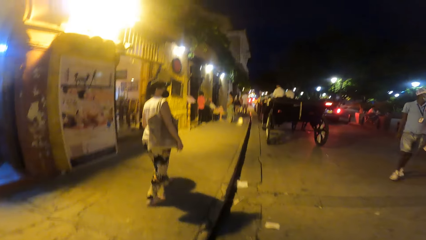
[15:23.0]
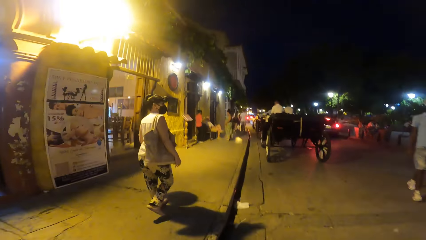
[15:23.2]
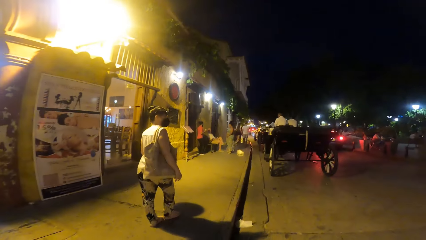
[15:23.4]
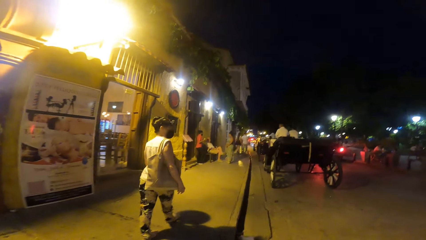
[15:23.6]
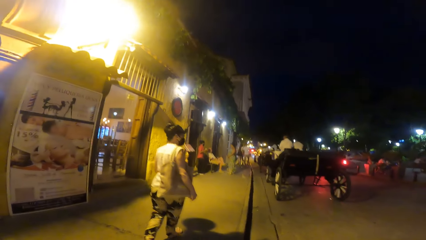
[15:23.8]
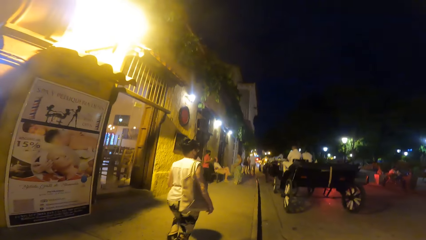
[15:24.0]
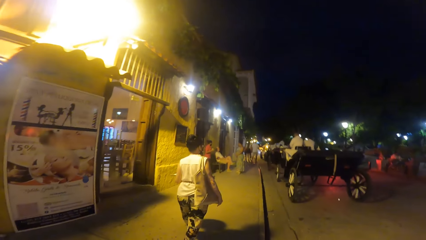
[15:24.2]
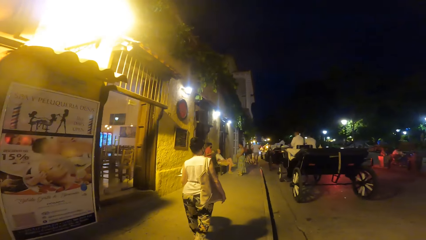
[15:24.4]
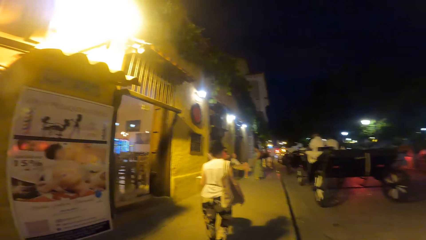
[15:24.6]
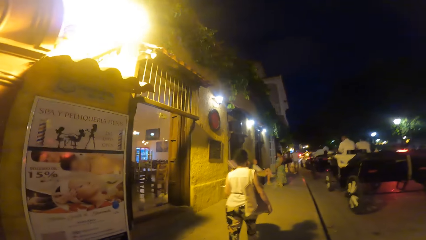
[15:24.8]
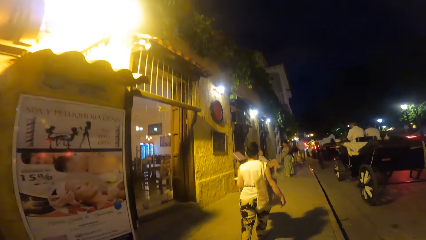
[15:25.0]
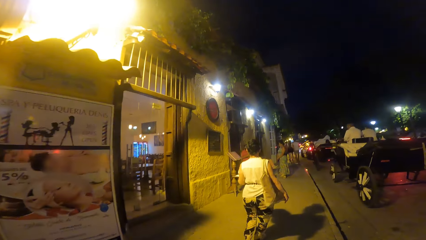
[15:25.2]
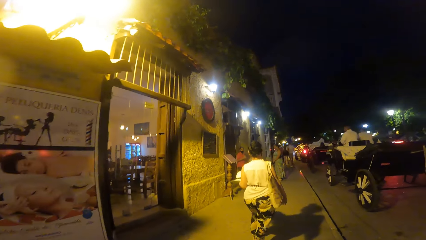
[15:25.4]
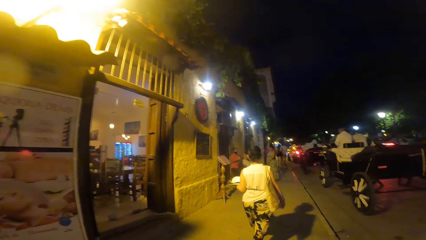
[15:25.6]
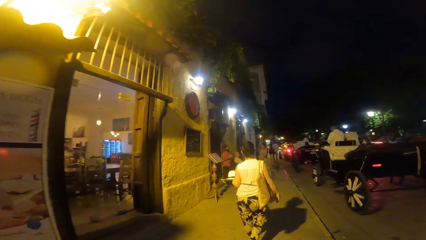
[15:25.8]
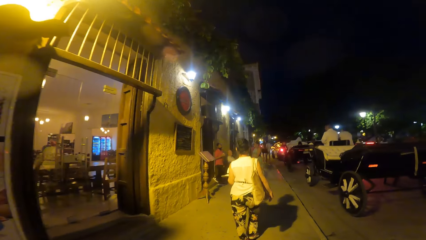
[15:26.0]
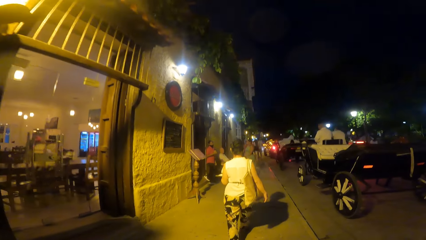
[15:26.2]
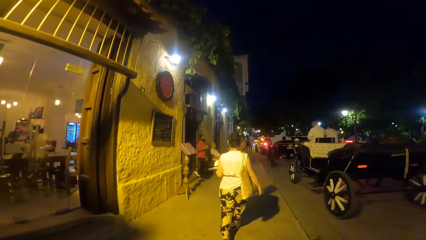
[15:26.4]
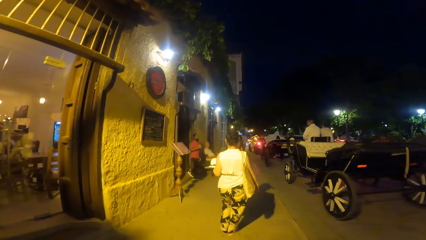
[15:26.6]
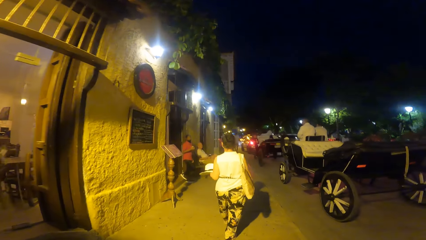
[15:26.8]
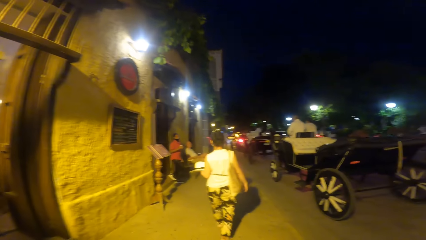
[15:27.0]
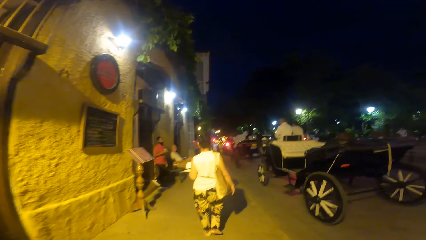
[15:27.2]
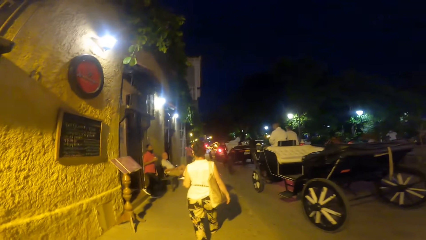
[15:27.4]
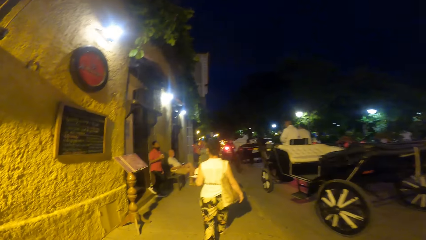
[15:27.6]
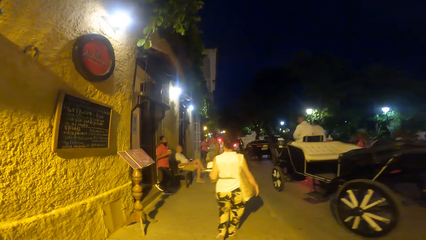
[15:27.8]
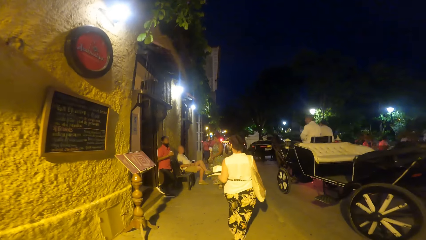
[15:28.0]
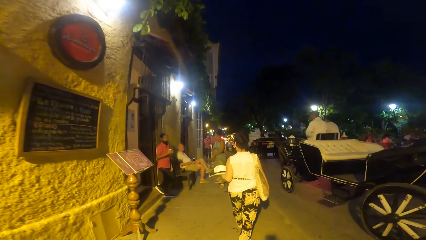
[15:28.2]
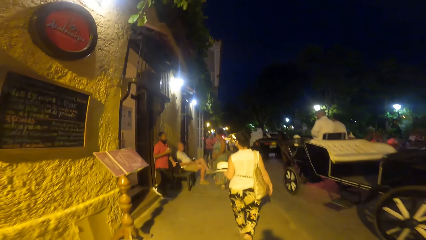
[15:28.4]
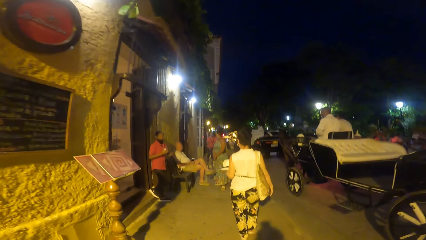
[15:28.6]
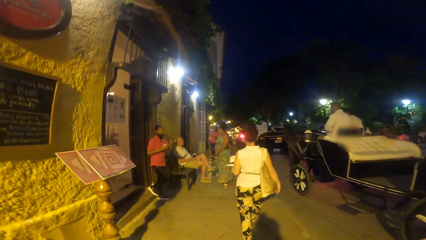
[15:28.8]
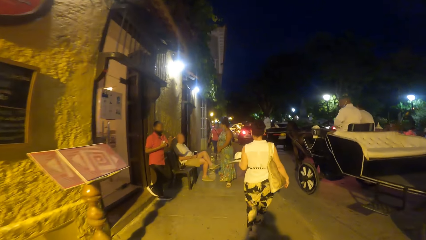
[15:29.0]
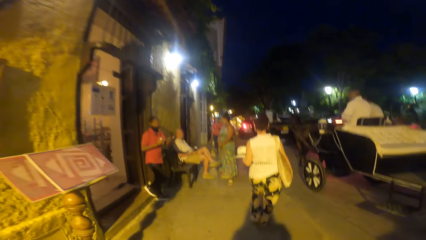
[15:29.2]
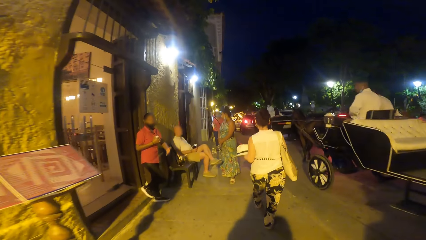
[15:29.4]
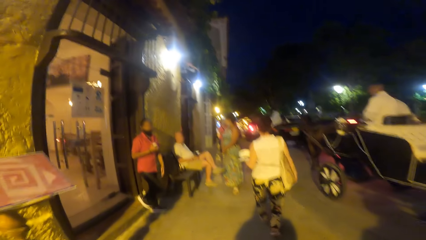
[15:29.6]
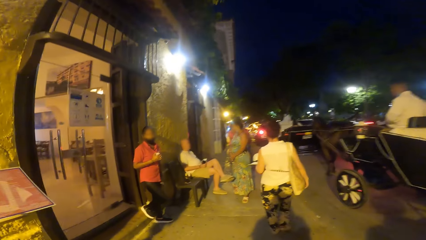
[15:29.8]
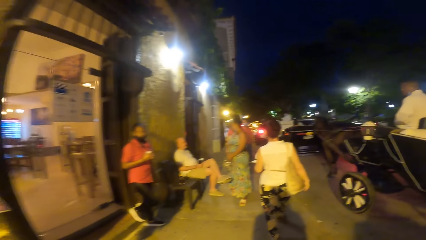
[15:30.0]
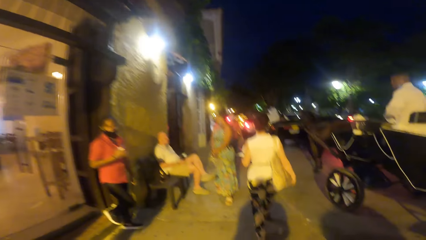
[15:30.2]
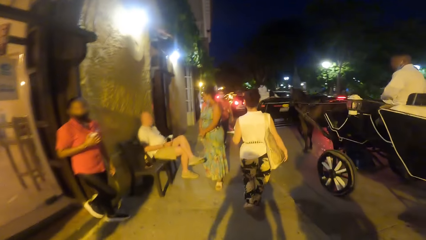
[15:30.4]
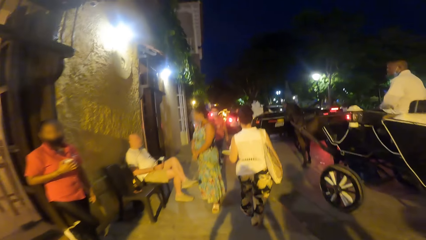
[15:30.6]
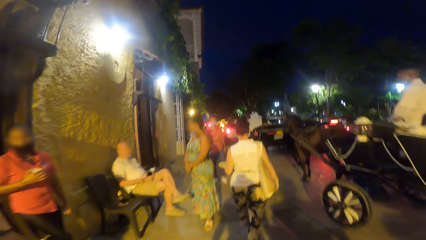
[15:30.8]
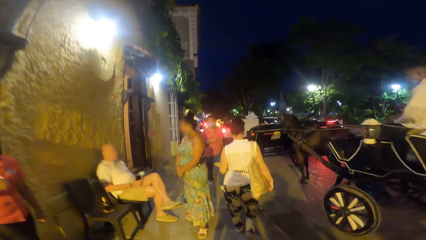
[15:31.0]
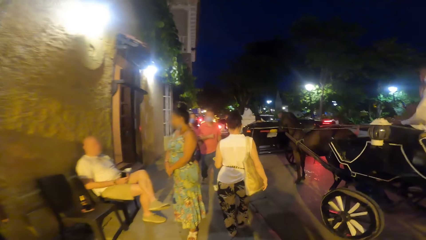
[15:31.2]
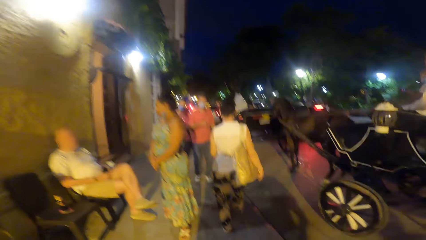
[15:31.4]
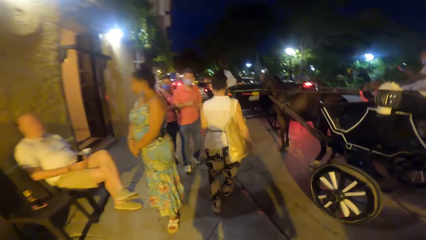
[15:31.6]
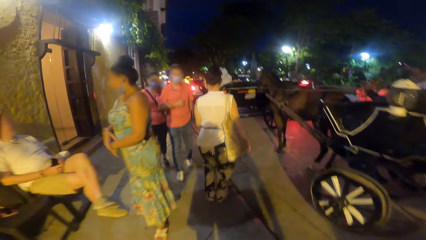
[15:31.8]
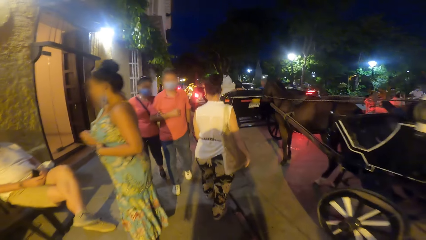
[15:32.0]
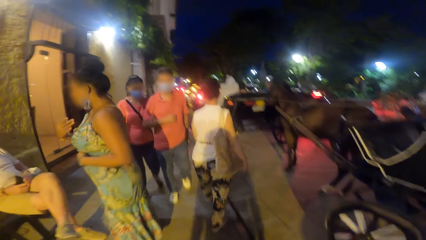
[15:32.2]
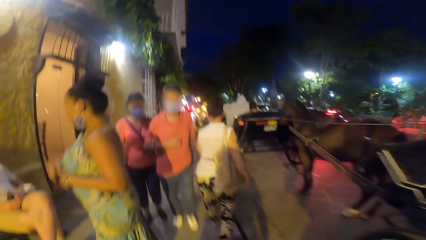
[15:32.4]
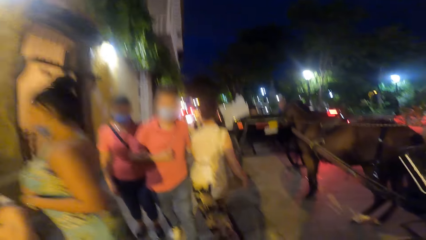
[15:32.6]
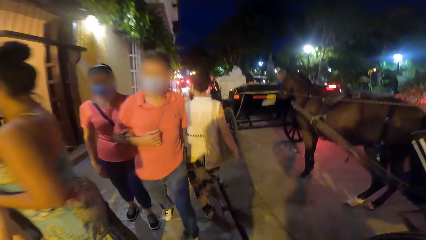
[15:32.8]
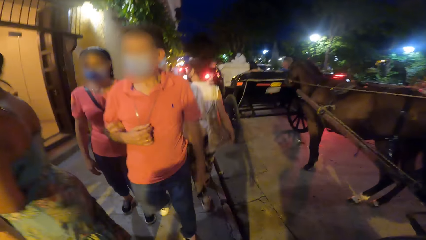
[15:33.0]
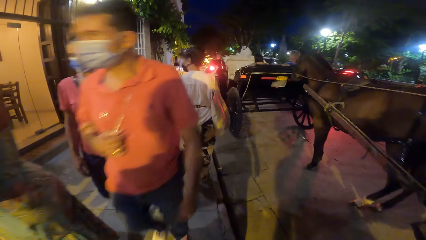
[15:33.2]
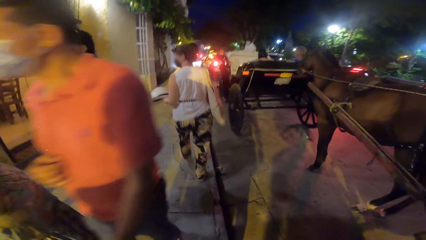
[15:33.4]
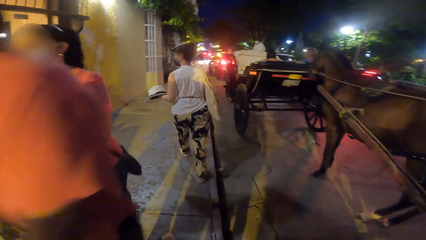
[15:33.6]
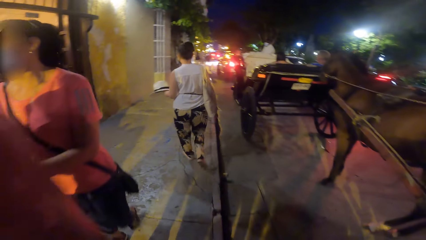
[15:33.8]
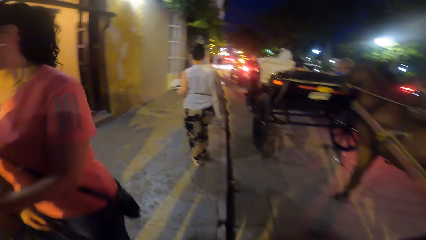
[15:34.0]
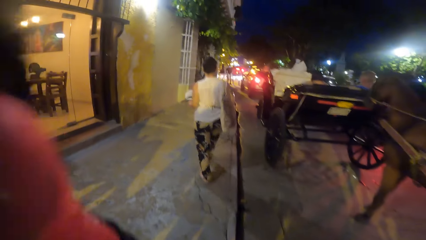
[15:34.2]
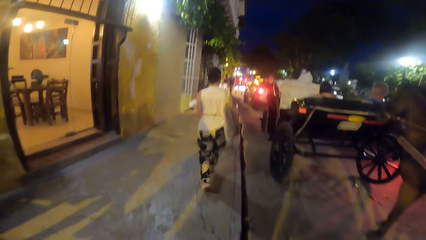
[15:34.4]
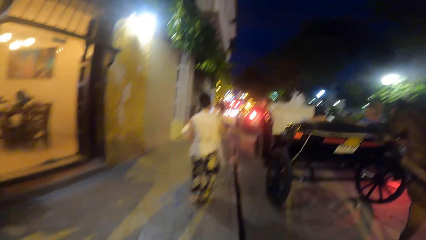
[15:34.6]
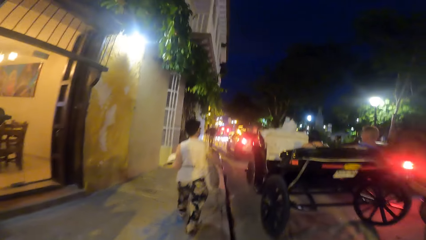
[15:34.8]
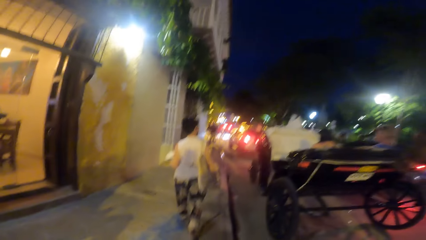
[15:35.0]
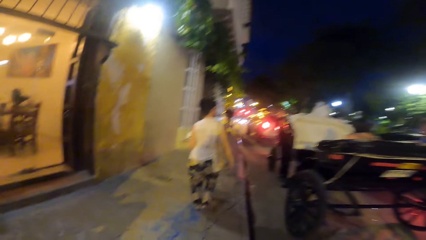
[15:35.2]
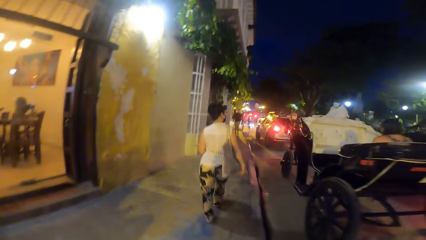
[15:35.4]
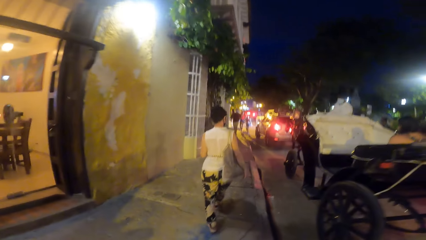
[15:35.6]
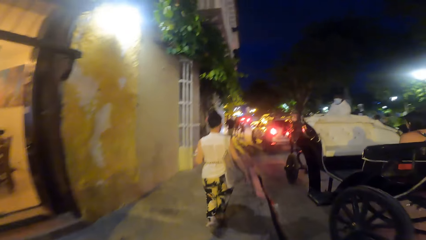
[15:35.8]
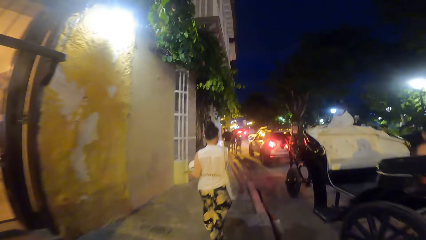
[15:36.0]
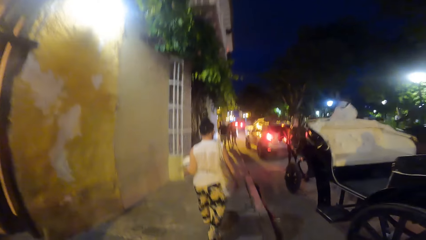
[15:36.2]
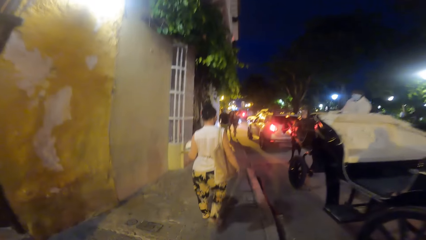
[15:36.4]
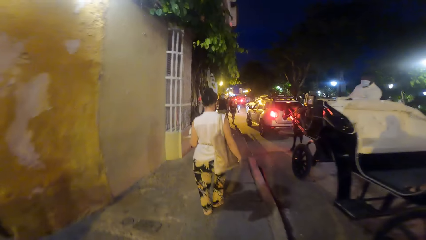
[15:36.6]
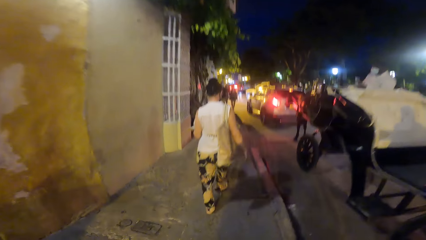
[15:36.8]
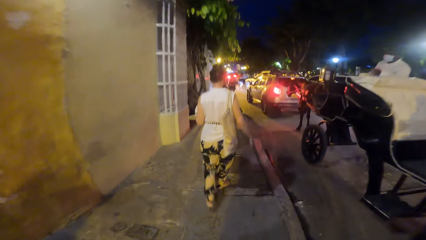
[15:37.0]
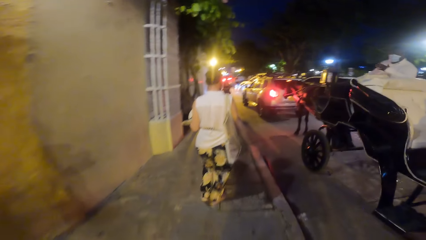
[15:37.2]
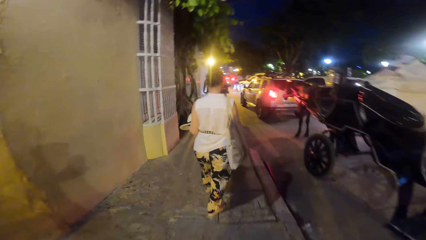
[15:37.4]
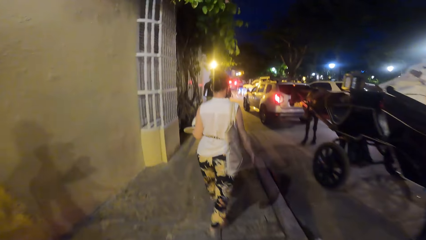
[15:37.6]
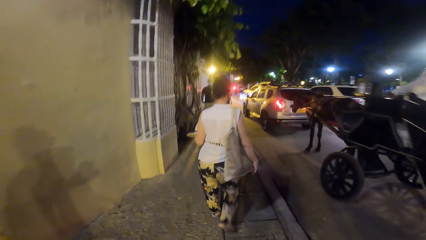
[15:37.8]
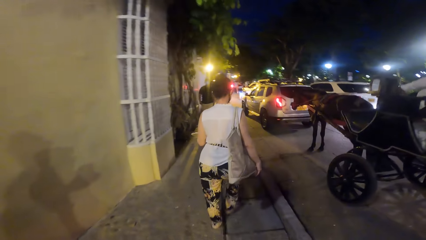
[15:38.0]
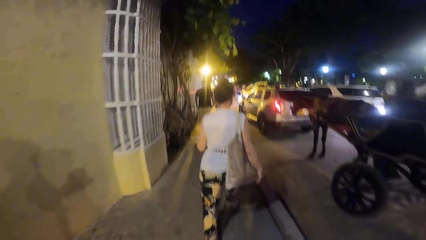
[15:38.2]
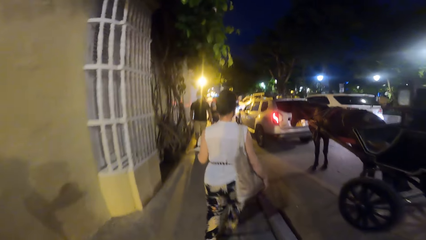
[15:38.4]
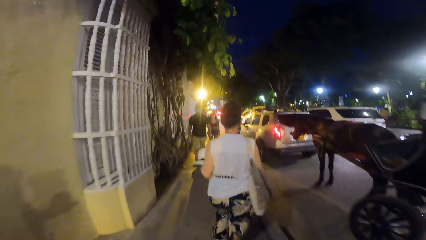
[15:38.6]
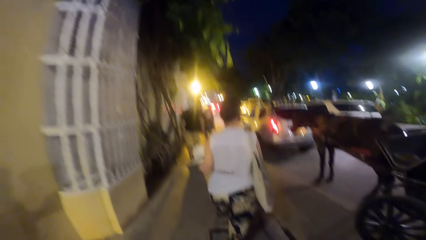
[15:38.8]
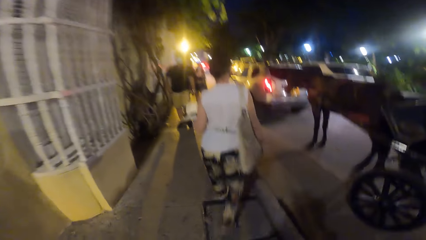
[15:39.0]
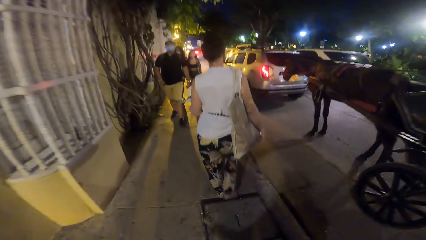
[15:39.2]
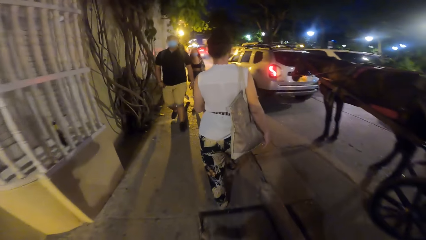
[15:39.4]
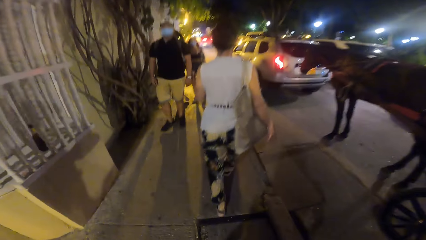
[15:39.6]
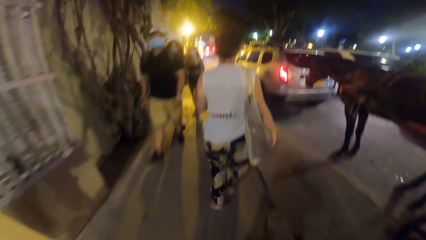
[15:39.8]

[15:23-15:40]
The woman walks past a horse. The camera wearer walks past the horse. The woman walks past another horse.
